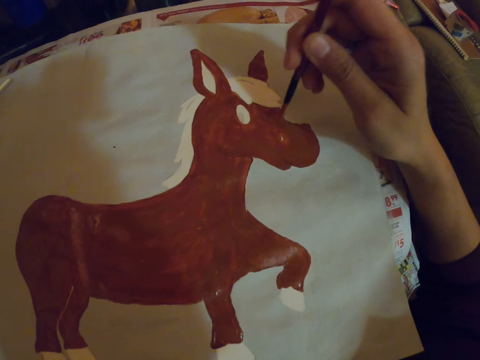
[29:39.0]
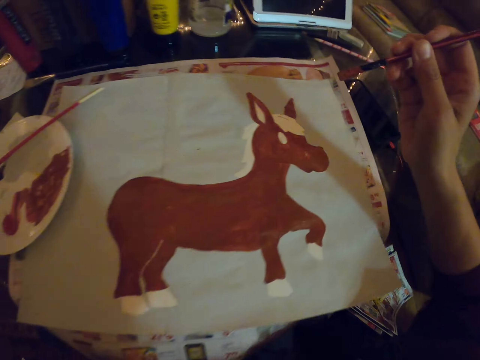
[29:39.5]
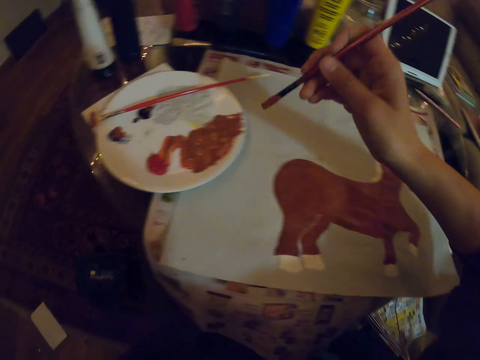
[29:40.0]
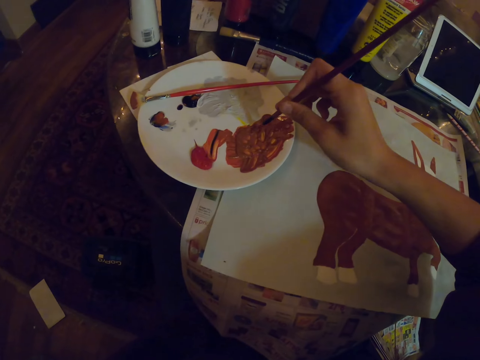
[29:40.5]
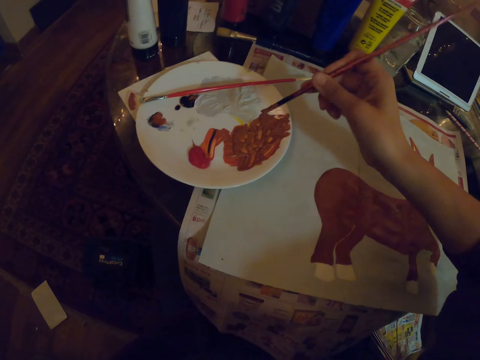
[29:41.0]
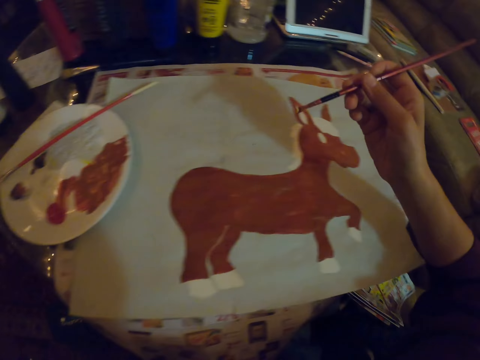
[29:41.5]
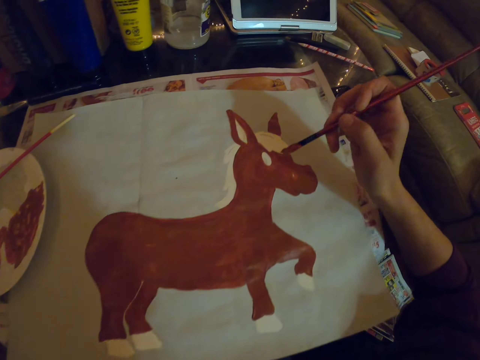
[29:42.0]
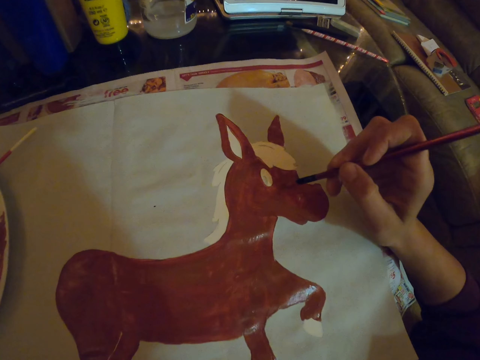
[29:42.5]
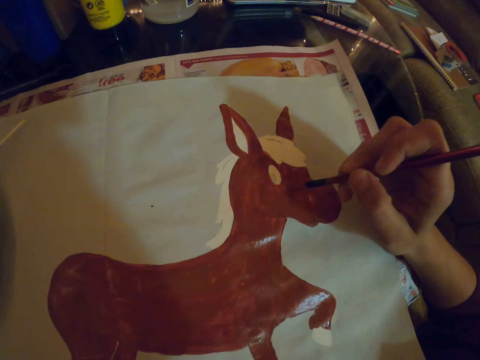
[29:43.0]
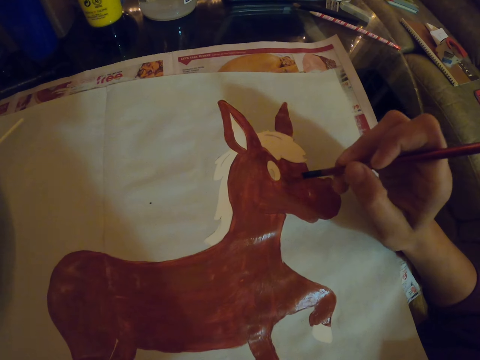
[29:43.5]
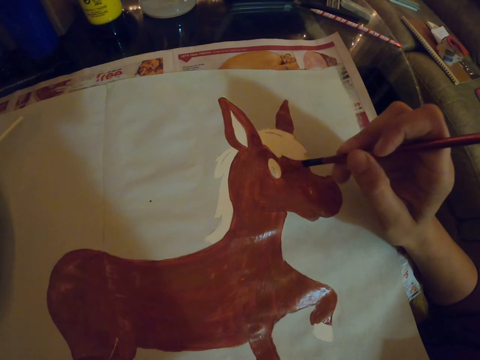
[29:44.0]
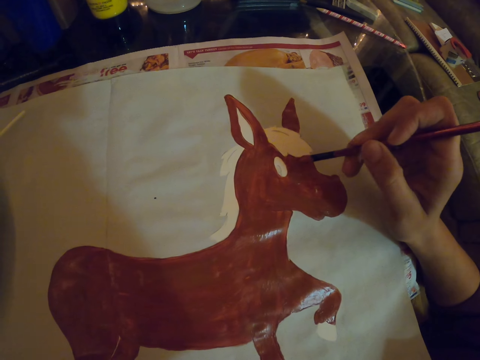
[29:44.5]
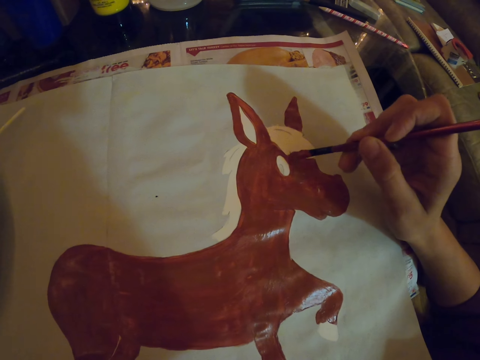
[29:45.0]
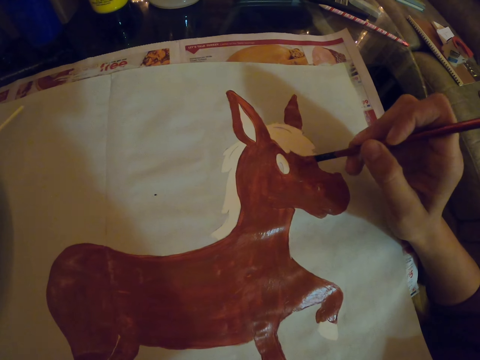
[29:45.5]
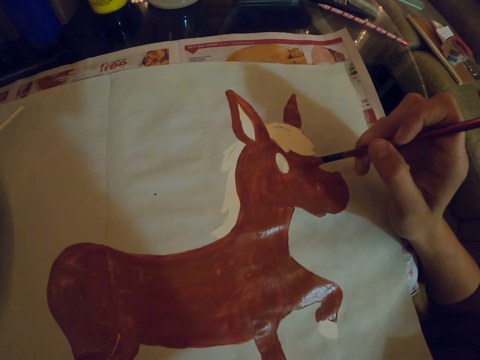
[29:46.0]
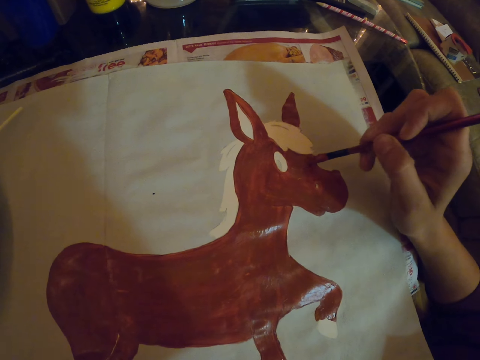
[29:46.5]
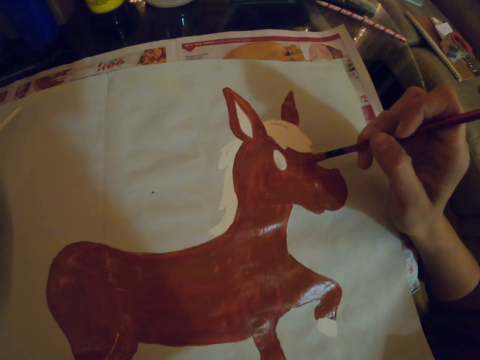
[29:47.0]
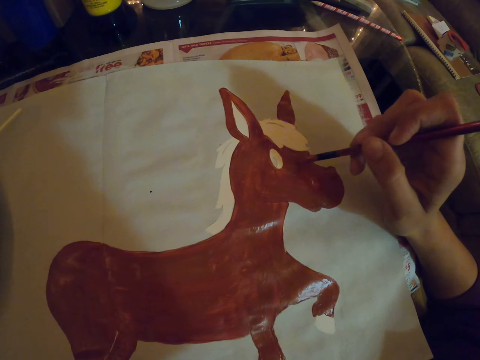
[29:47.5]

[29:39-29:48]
The camera wearer dips the paint brush in the paint. They paint with the paint brush on a paper.

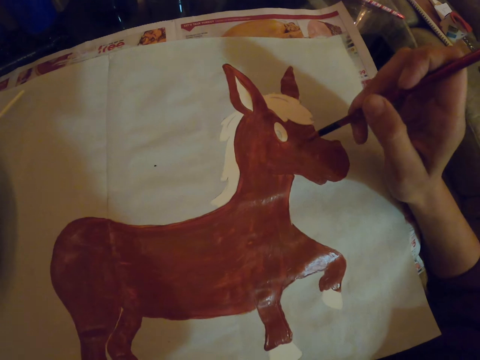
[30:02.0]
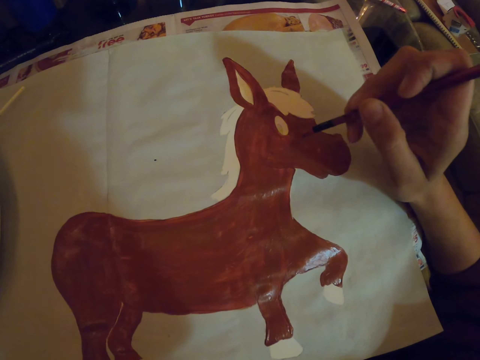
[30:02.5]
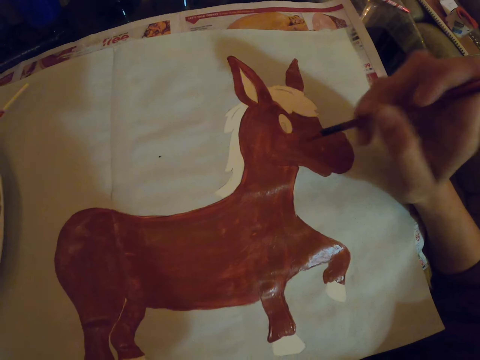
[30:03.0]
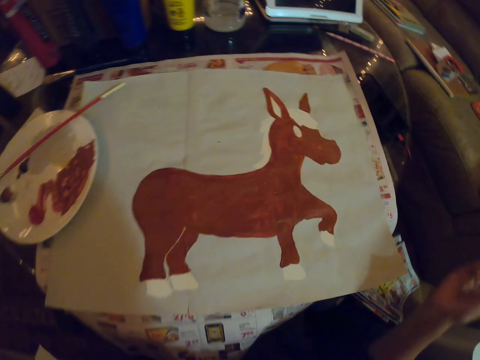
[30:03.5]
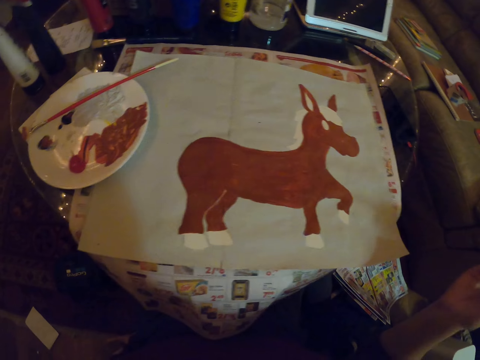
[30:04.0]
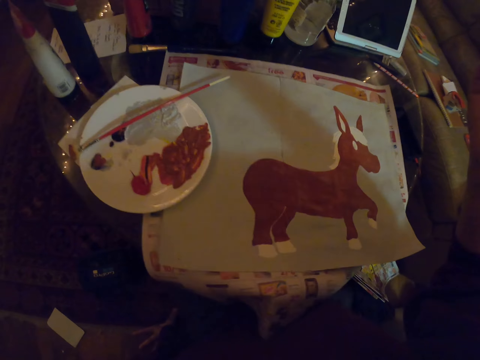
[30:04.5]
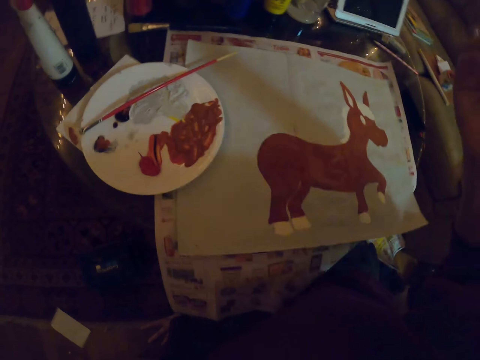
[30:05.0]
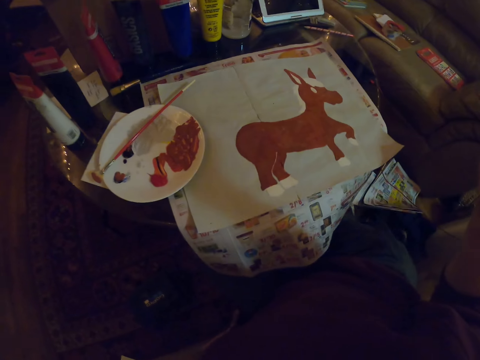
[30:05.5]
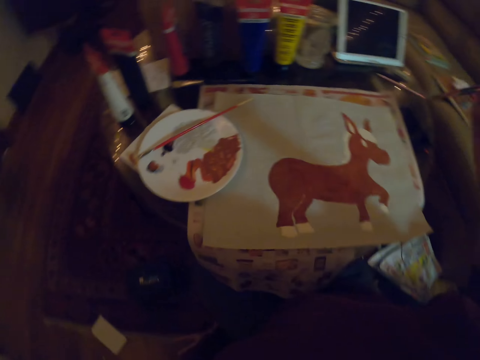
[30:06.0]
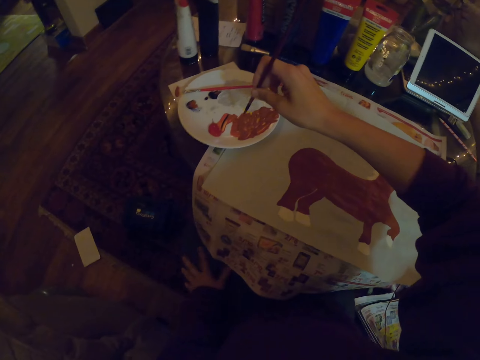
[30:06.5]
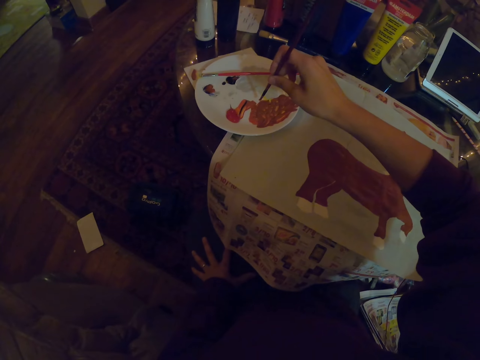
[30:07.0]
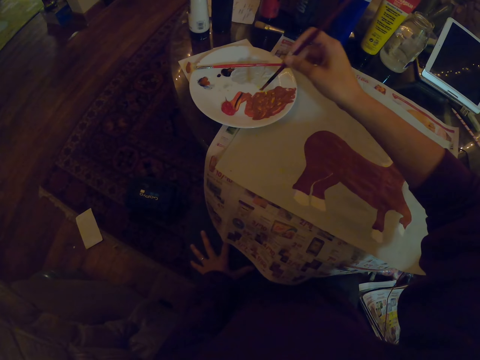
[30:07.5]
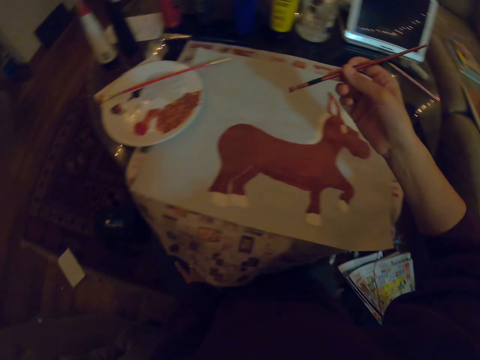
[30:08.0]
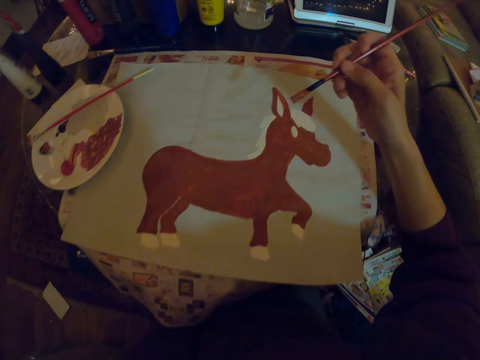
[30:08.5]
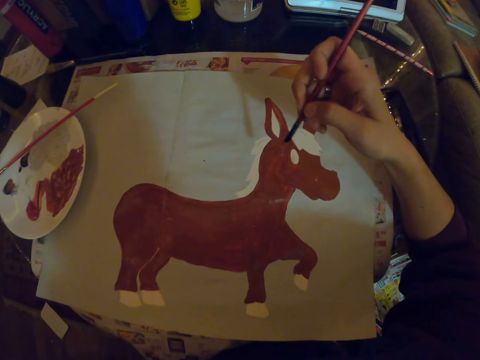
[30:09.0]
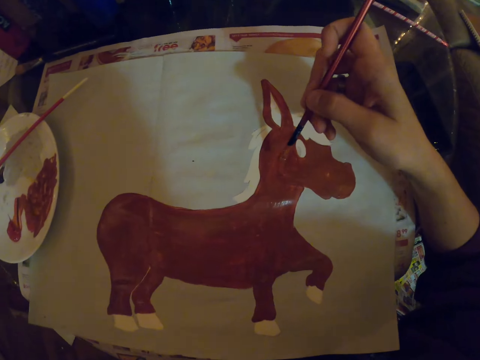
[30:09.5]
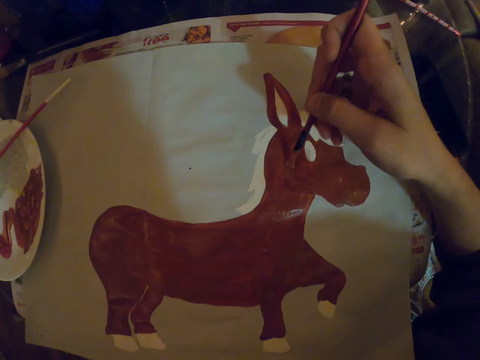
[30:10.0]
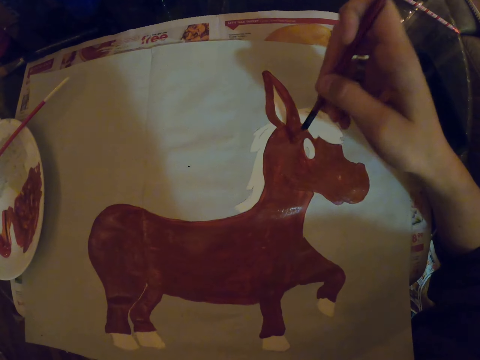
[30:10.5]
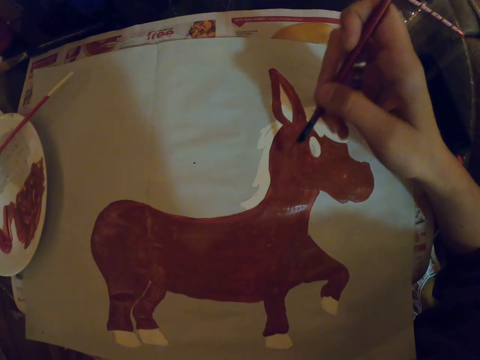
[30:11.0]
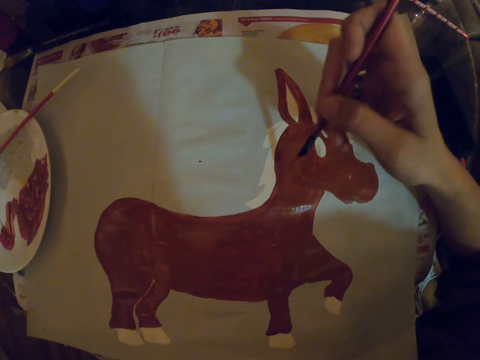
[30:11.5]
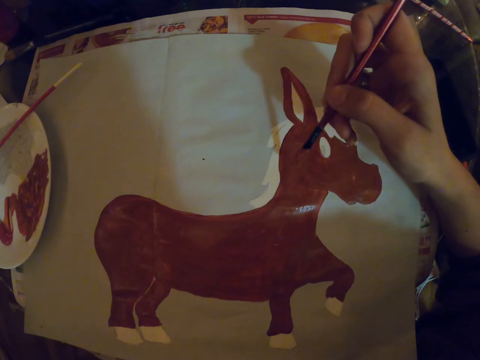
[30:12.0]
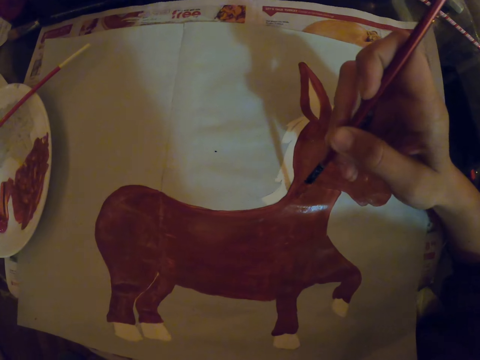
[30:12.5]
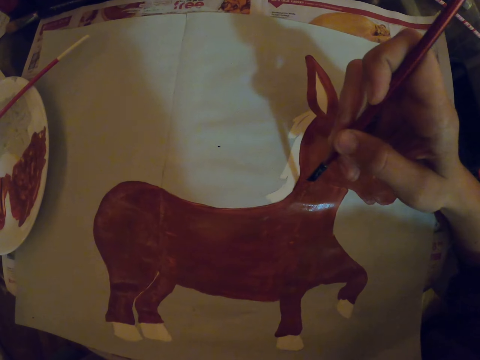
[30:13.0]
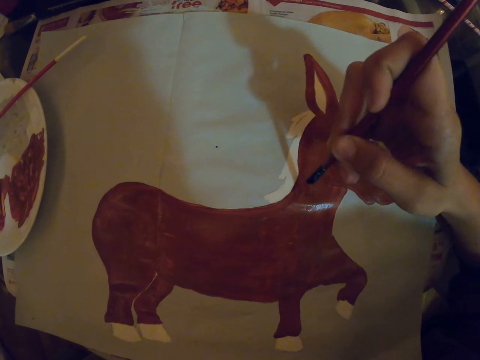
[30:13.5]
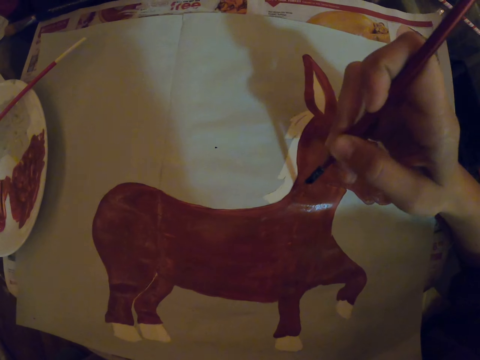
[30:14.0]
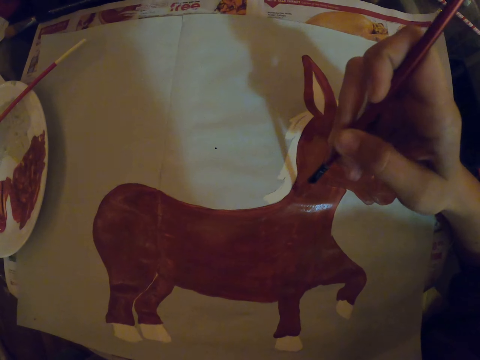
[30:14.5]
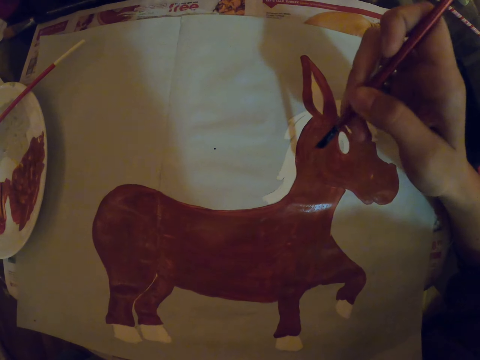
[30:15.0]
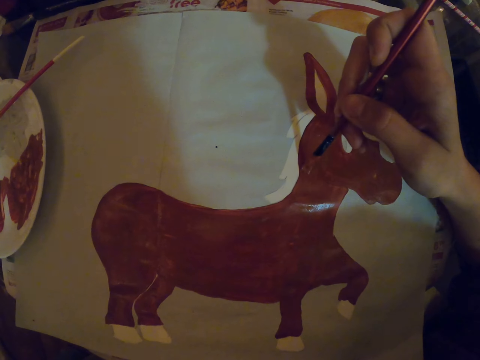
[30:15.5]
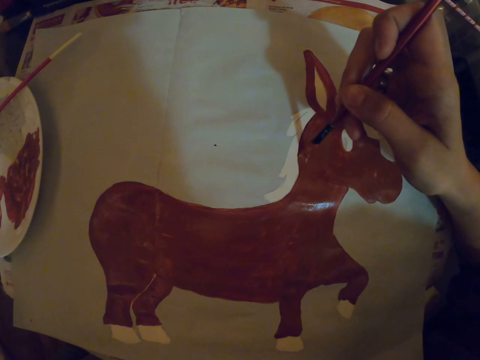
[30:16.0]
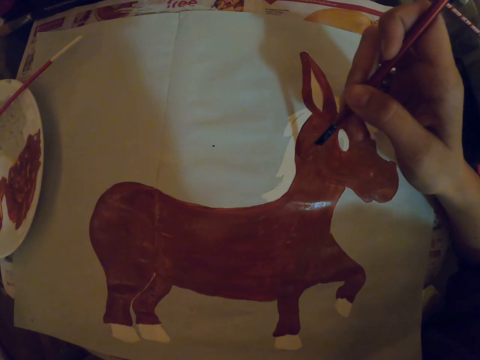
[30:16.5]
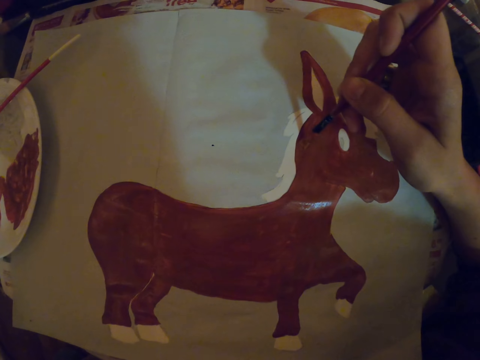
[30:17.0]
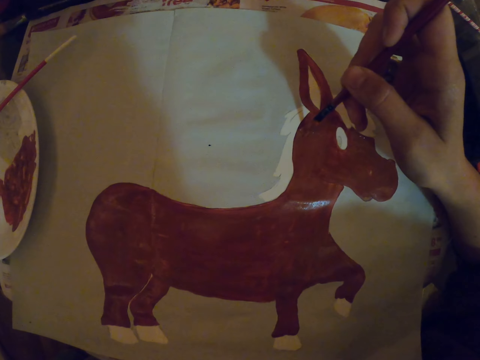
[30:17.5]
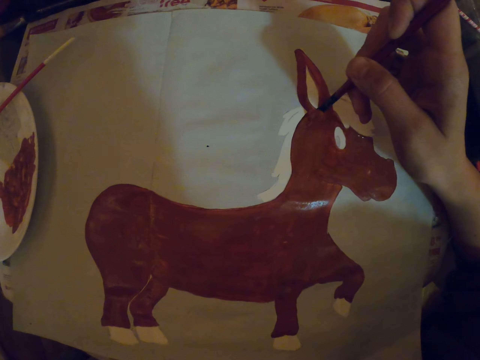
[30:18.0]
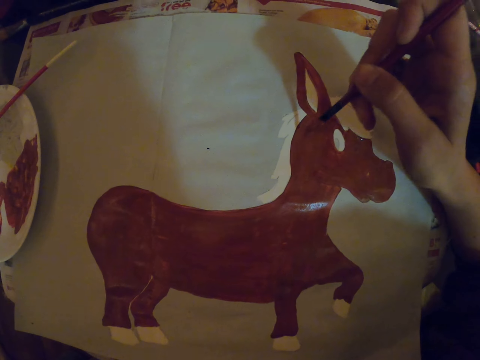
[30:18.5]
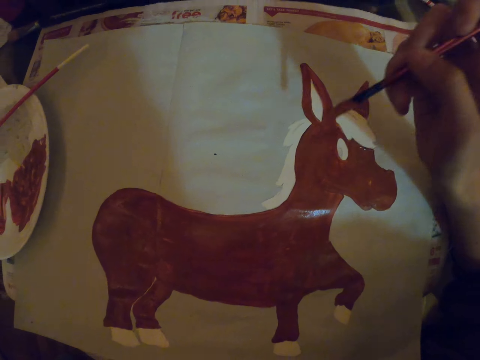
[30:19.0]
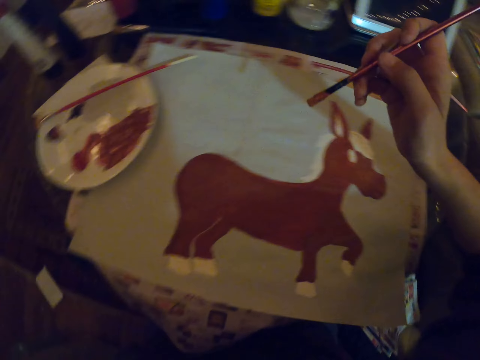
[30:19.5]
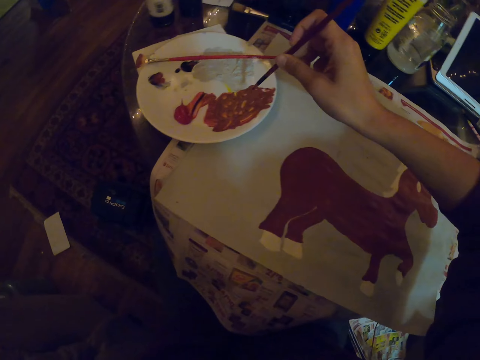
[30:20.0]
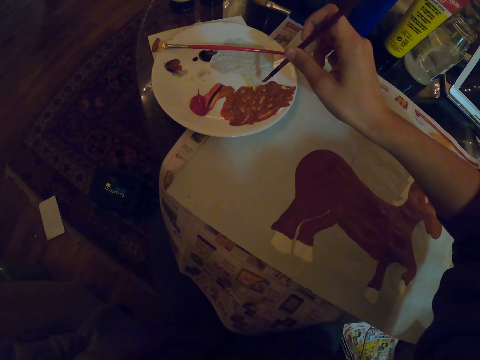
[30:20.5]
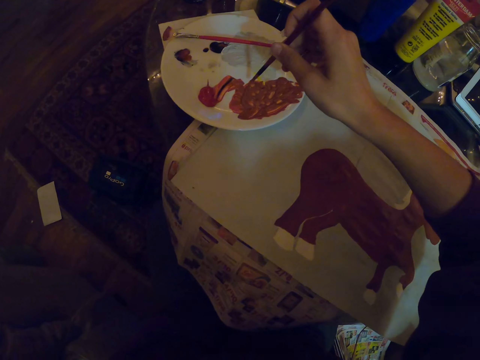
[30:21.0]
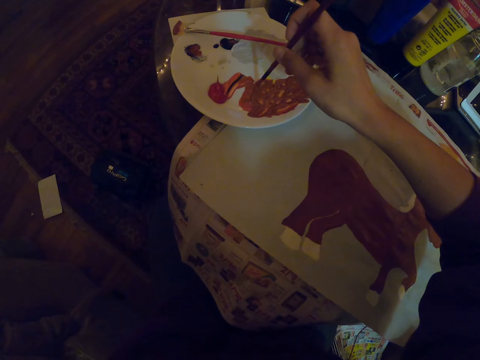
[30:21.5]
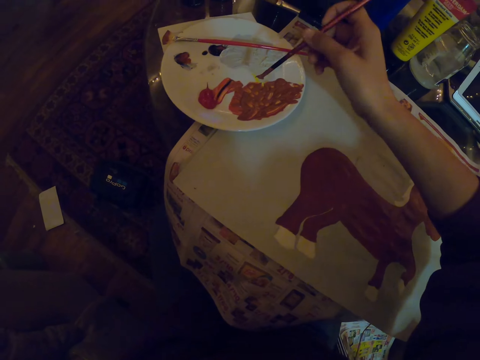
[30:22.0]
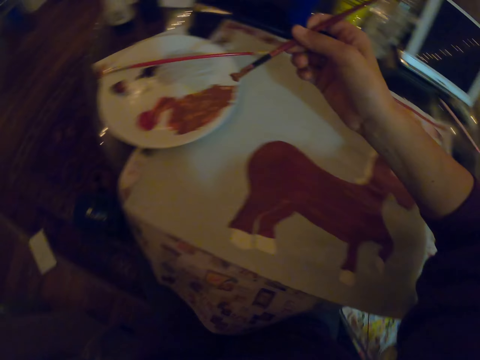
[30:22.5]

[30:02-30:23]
The camera wearer looks around and raises a hand. They dip the paint brush in the paint. They paint with the paint brush on a paper. They dip the paint brush in the paint.
